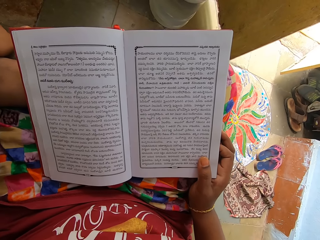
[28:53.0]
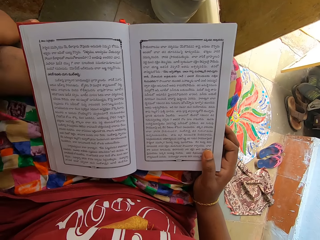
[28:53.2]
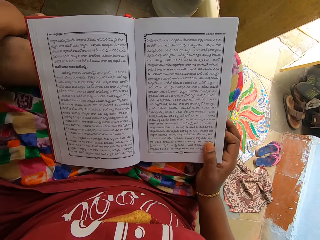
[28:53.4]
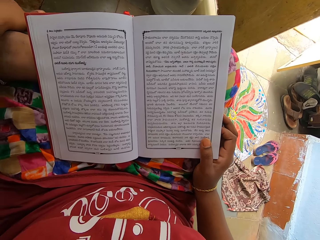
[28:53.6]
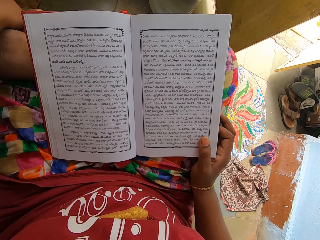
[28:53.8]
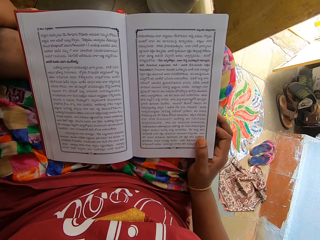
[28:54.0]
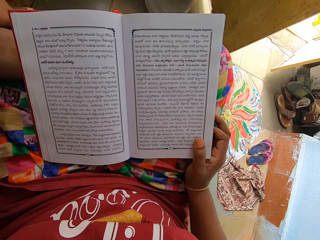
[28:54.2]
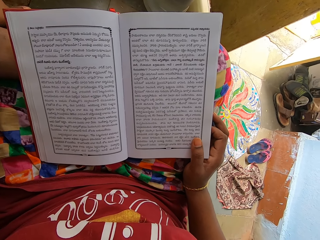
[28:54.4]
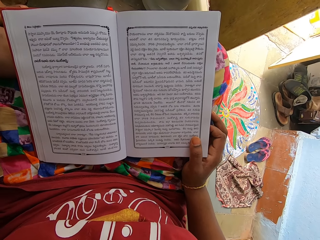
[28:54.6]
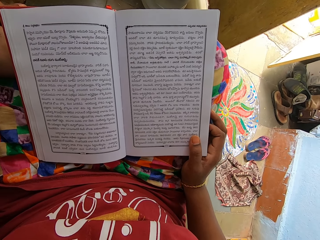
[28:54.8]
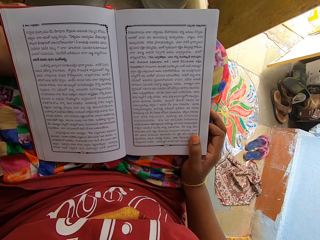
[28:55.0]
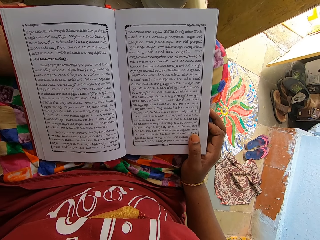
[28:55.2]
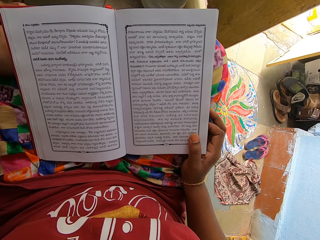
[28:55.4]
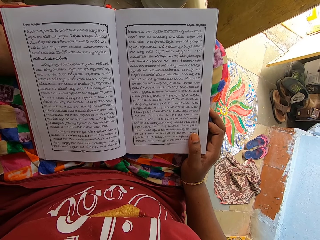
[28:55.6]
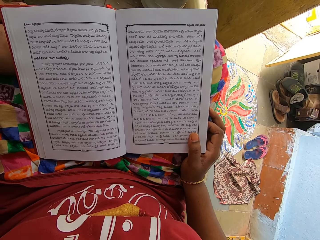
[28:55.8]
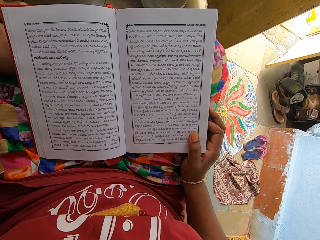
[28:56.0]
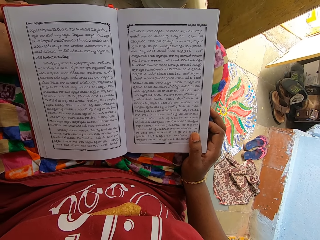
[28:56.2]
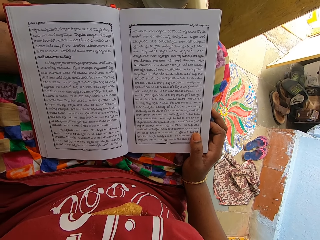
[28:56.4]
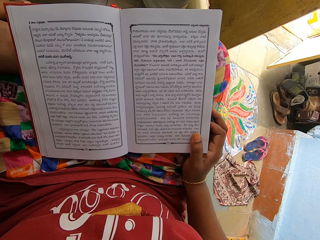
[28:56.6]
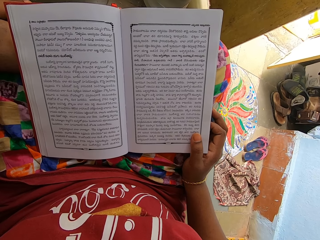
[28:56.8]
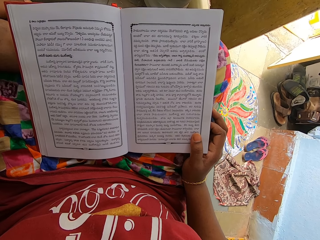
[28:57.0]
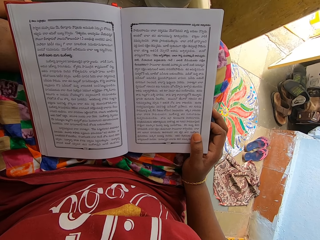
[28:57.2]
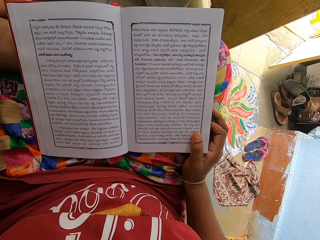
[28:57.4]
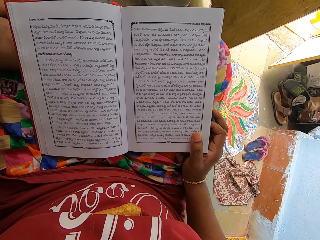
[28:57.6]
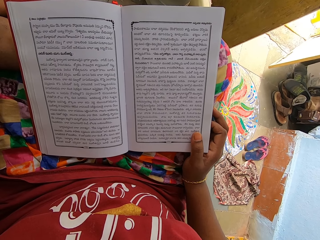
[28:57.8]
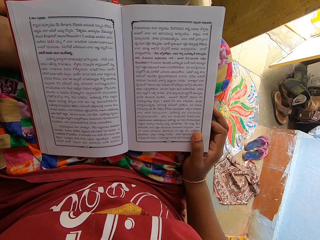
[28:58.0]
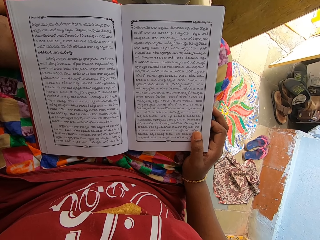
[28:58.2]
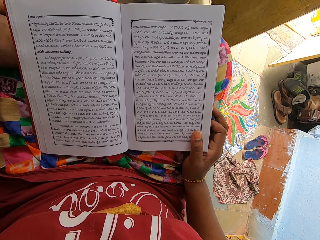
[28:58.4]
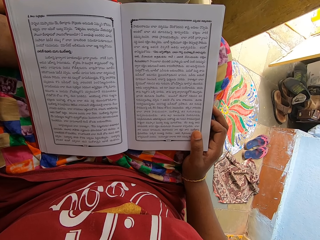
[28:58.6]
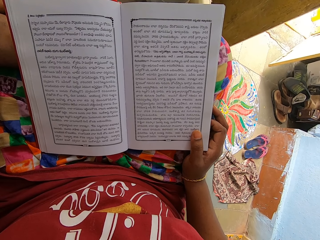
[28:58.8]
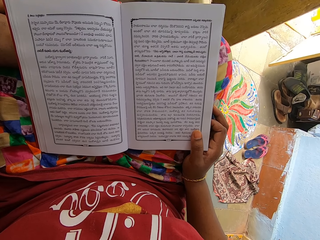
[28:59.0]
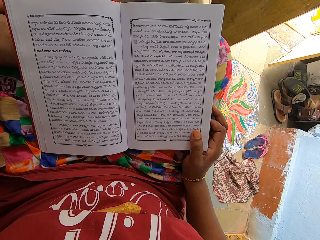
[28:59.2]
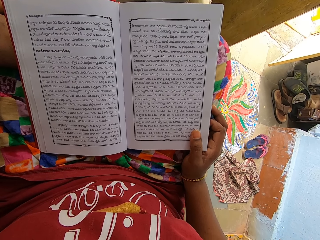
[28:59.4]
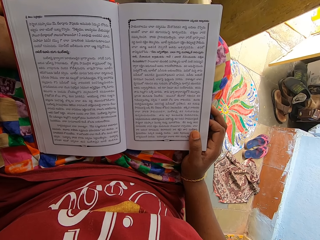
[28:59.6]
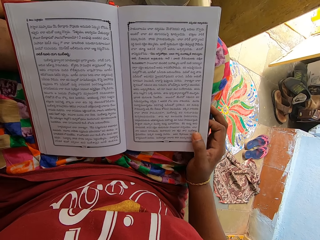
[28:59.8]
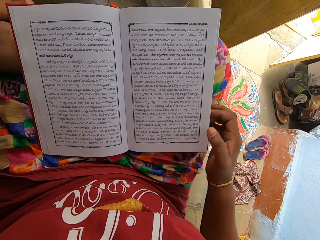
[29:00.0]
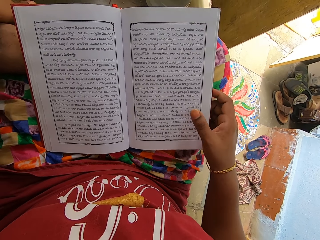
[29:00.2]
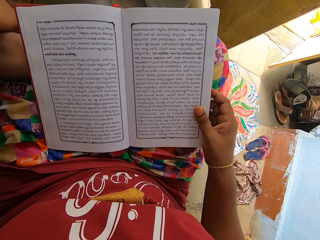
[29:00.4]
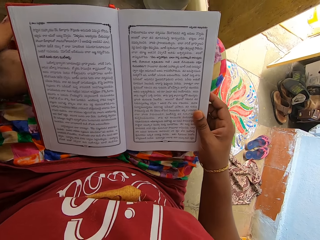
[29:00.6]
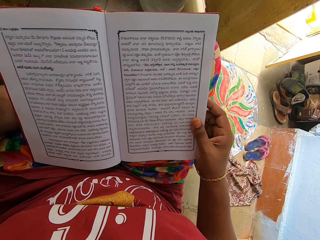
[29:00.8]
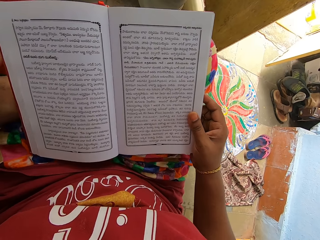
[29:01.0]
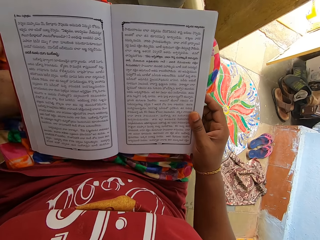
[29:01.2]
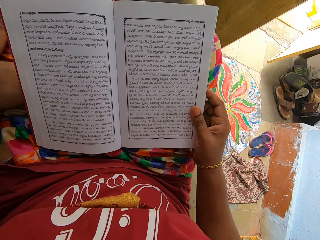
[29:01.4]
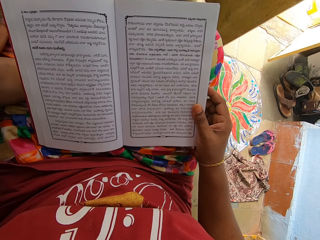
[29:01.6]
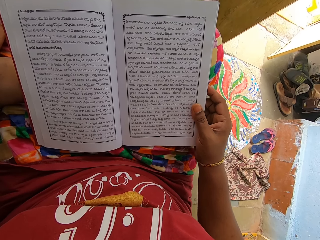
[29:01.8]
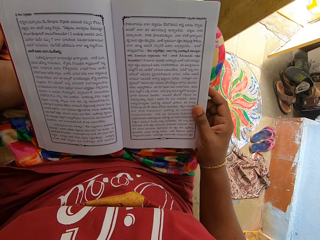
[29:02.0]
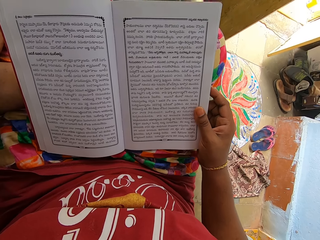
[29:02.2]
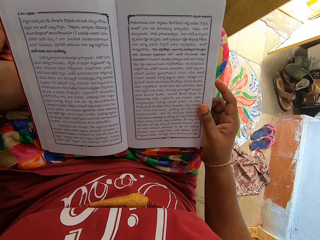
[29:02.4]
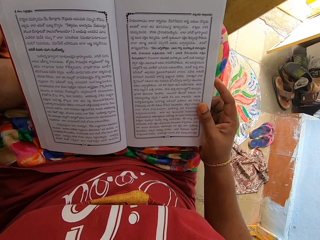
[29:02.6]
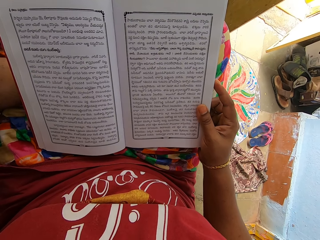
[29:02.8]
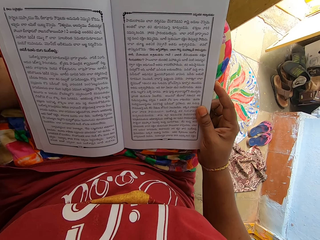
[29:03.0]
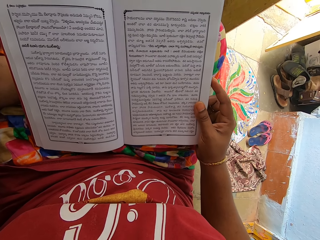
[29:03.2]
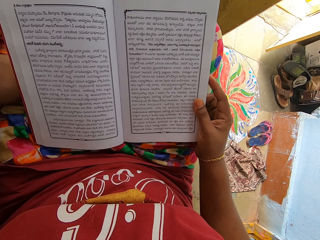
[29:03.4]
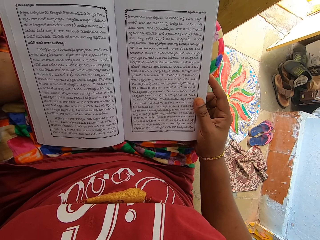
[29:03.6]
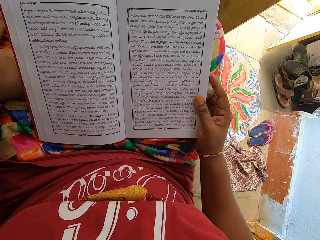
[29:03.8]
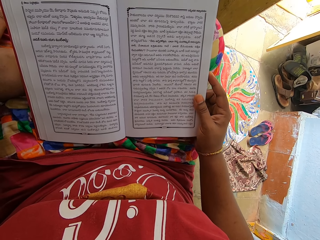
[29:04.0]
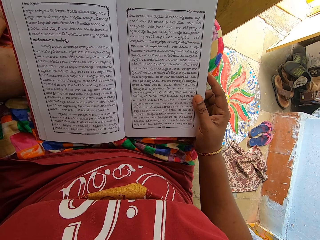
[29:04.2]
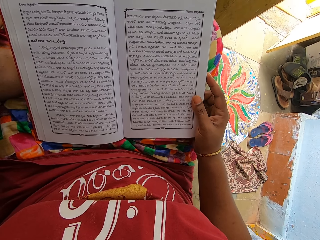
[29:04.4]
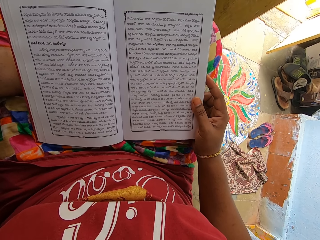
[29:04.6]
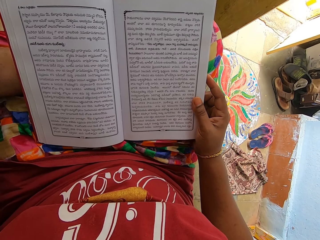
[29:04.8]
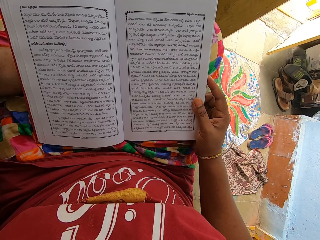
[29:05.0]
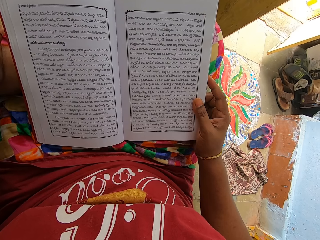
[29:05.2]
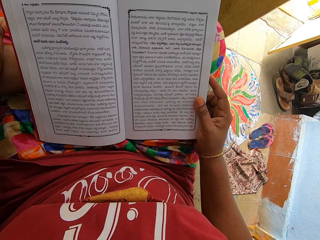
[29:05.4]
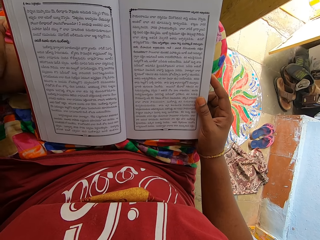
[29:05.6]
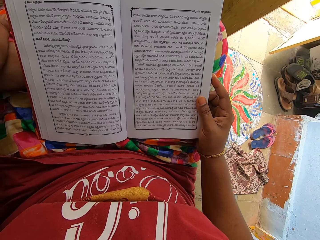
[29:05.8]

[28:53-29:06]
The camera wearer adjusts their legs. They read a book.

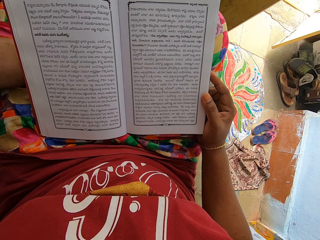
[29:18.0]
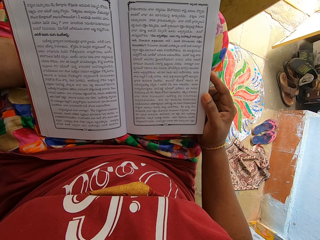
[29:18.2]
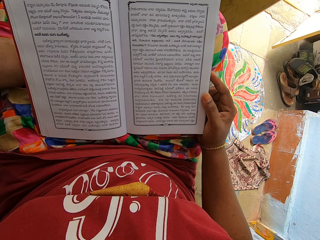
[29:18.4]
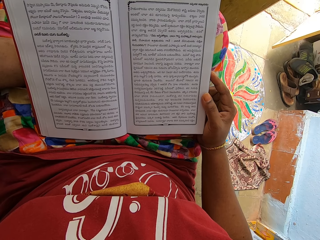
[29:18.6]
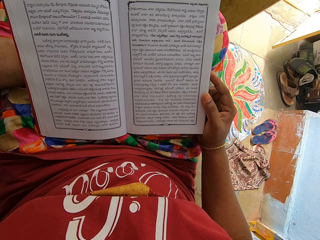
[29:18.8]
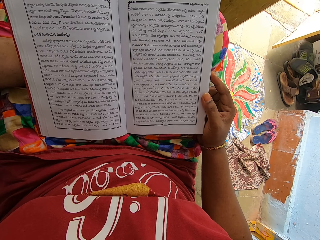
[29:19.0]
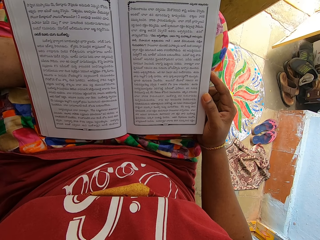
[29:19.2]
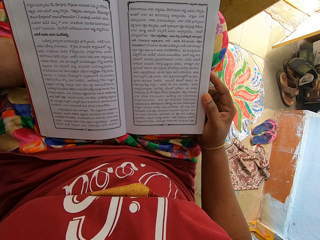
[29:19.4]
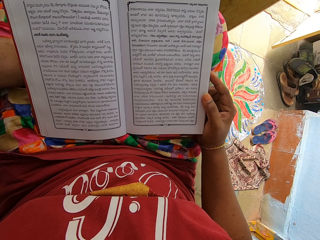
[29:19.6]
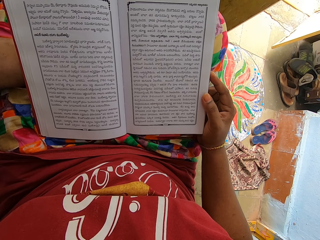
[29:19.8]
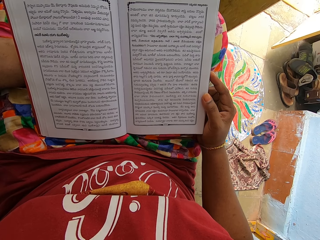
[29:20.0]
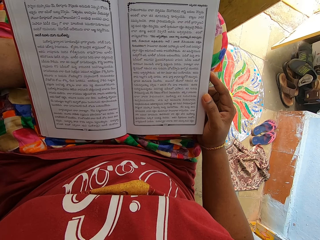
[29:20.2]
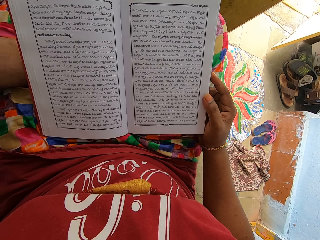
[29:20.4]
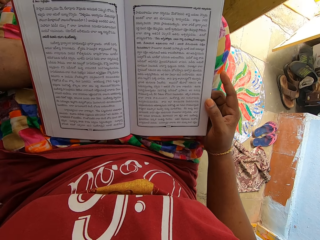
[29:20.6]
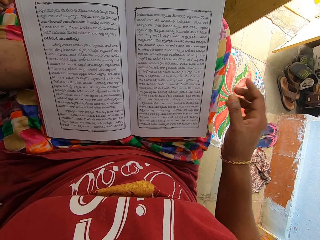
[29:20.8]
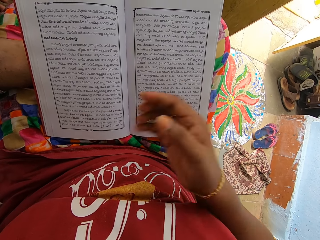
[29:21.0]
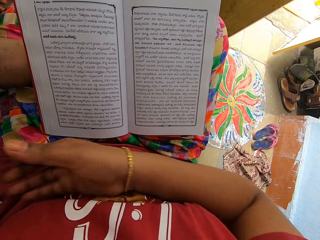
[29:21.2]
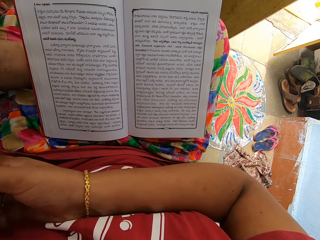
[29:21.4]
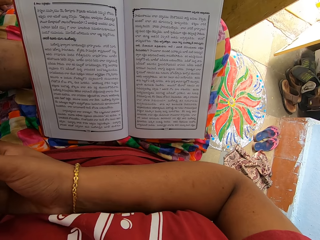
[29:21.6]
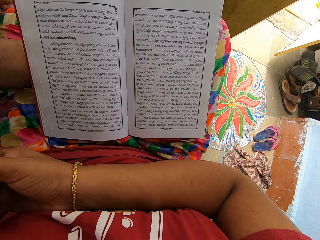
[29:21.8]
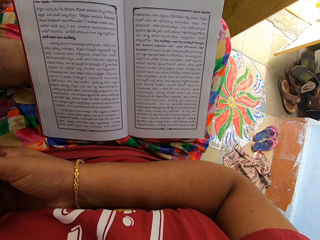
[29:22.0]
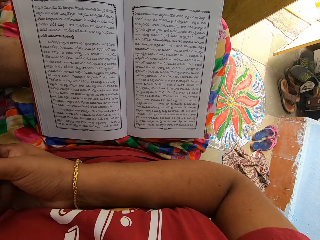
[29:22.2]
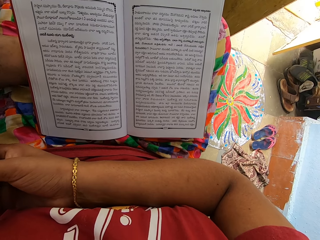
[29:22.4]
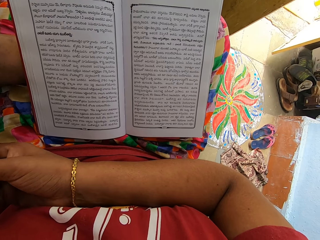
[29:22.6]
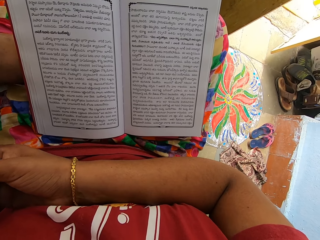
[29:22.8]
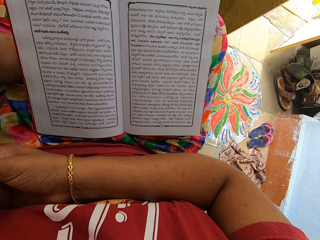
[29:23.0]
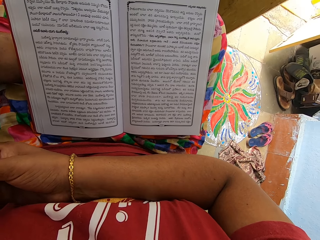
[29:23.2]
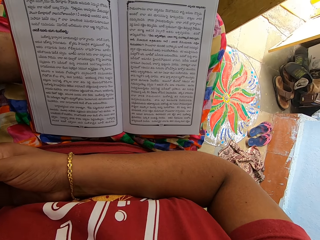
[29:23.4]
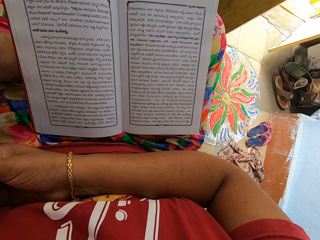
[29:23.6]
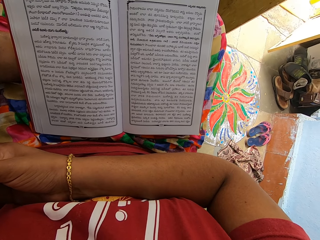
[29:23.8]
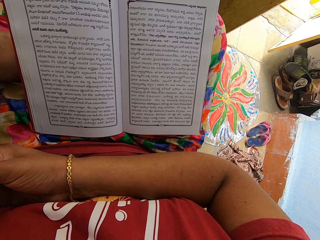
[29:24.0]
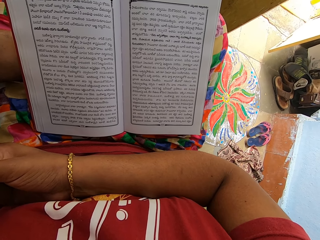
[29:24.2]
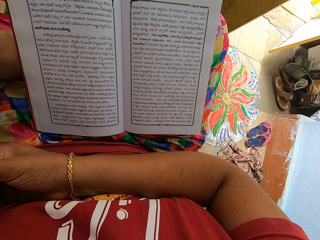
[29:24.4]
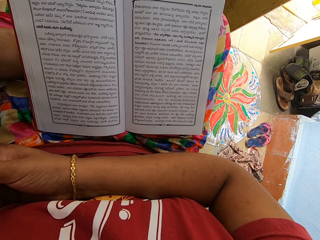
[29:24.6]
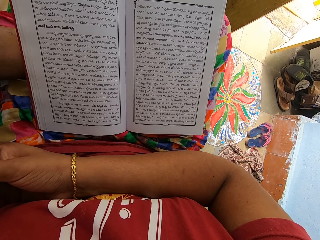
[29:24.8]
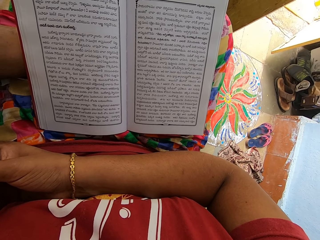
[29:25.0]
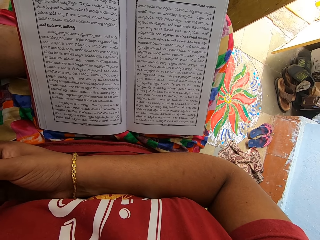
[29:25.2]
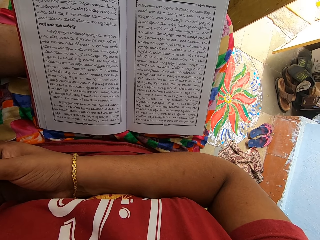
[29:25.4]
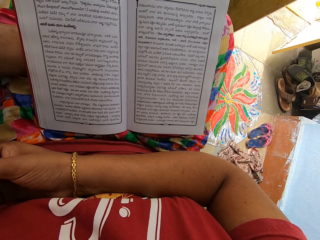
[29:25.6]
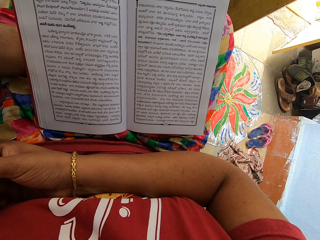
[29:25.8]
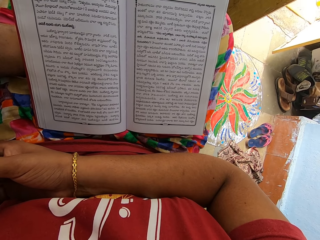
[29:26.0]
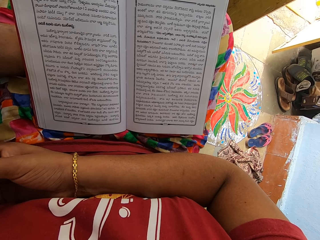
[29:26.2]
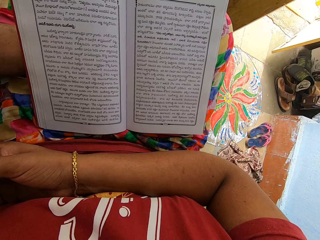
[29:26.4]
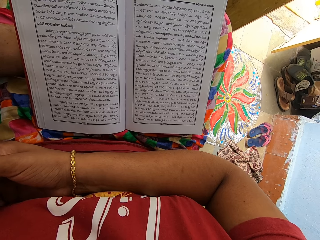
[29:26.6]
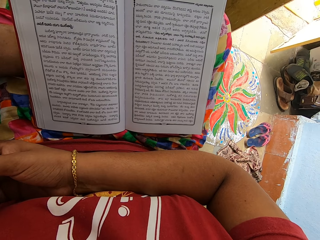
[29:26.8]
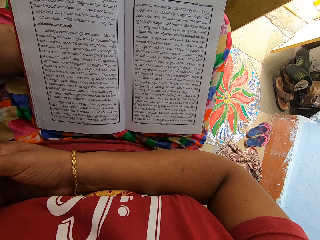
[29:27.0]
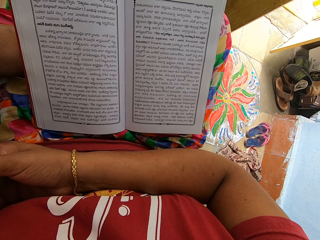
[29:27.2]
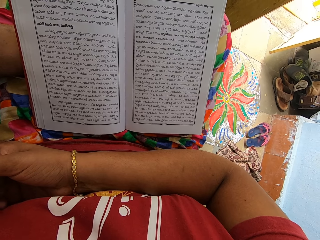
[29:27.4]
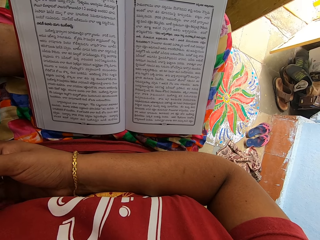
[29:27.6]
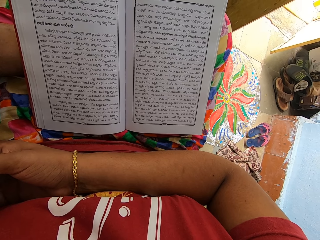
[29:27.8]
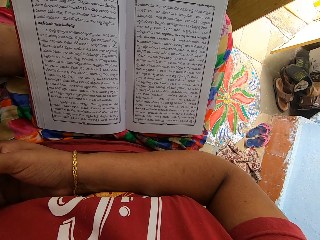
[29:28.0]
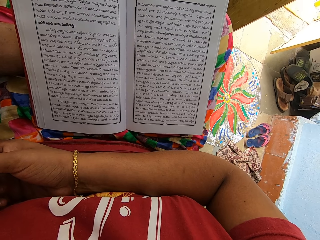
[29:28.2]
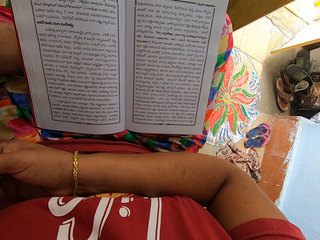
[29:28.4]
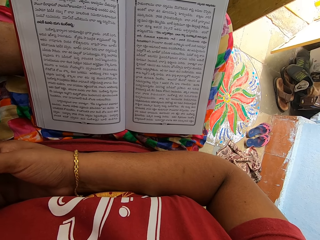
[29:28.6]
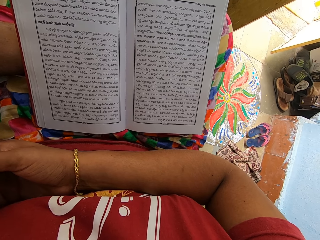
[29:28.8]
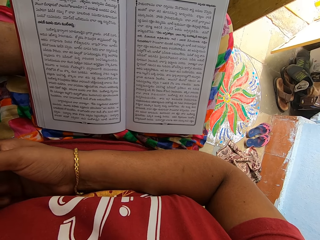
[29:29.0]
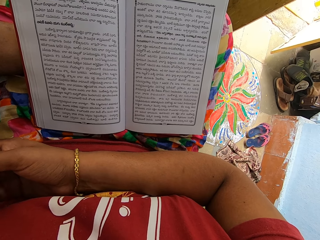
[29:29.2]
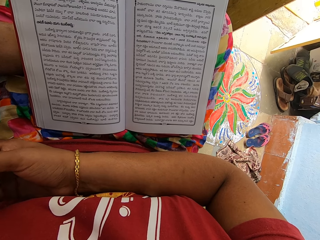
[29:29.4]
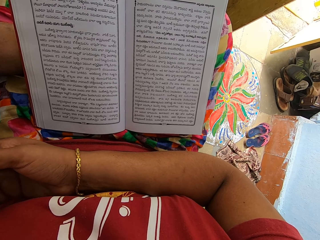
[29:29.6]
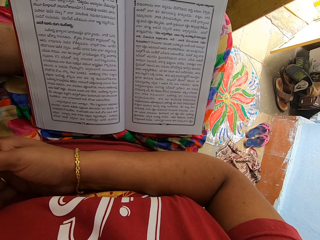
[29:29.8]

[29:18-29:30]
The camera wearer moves her hand. She scratches her left hand.
